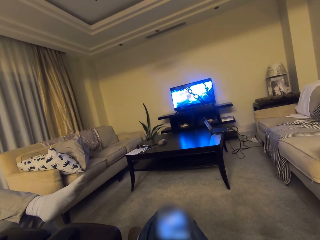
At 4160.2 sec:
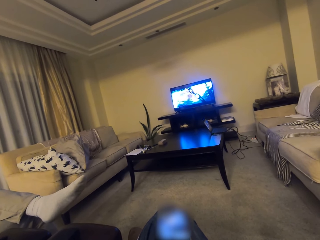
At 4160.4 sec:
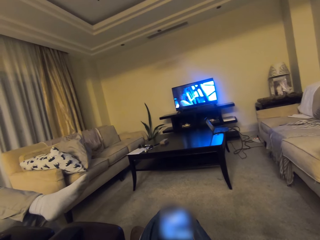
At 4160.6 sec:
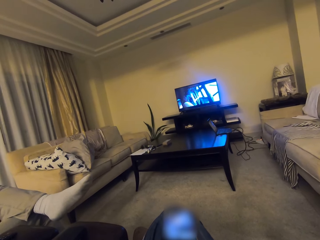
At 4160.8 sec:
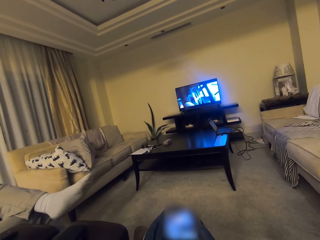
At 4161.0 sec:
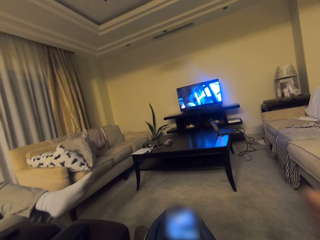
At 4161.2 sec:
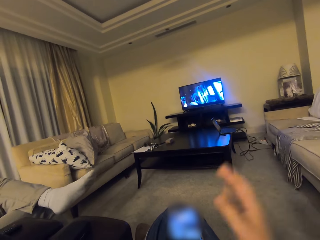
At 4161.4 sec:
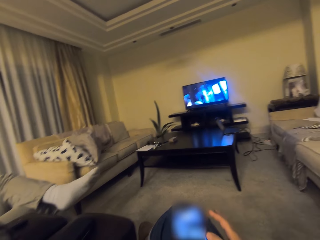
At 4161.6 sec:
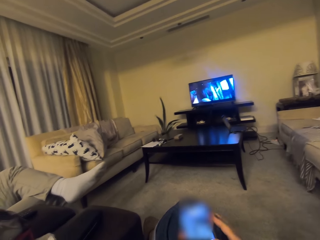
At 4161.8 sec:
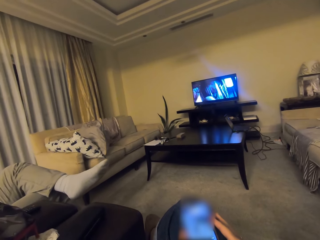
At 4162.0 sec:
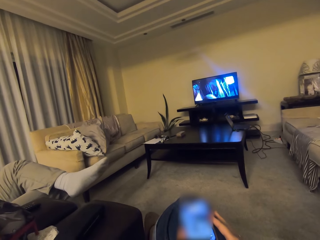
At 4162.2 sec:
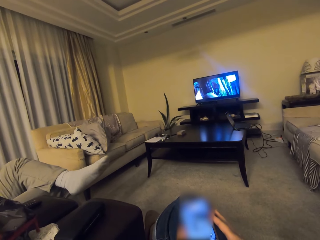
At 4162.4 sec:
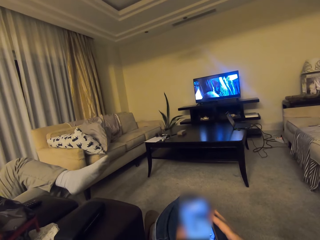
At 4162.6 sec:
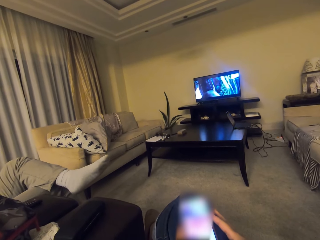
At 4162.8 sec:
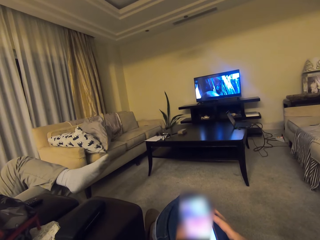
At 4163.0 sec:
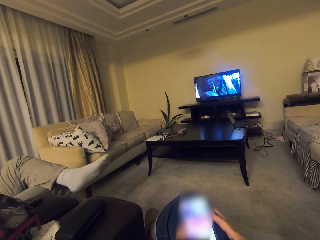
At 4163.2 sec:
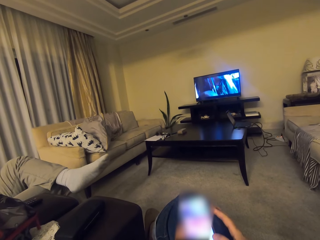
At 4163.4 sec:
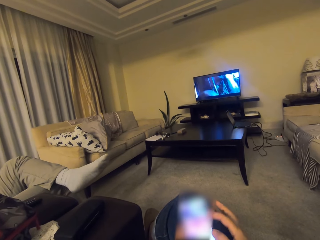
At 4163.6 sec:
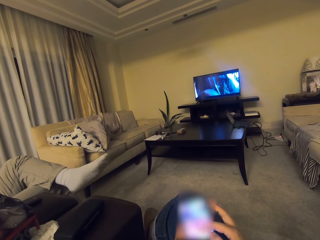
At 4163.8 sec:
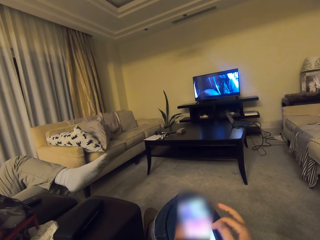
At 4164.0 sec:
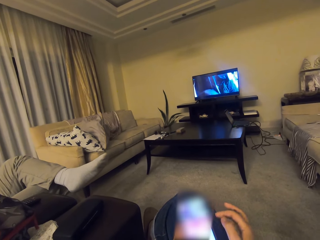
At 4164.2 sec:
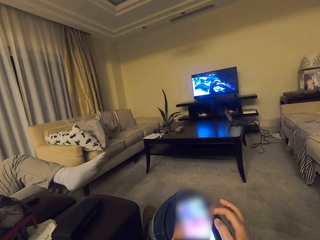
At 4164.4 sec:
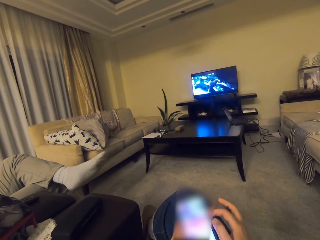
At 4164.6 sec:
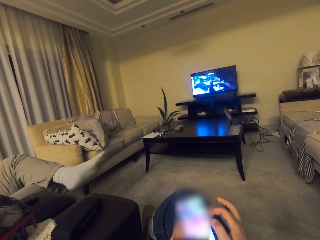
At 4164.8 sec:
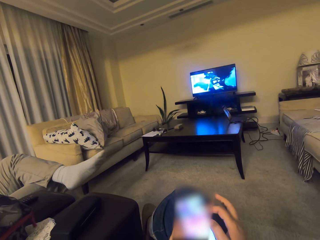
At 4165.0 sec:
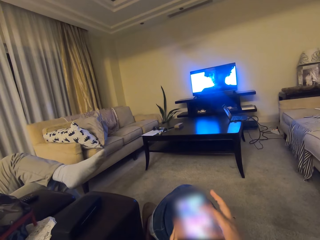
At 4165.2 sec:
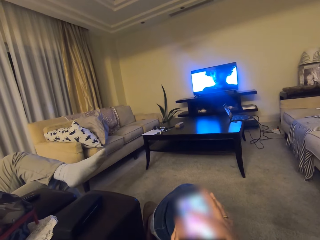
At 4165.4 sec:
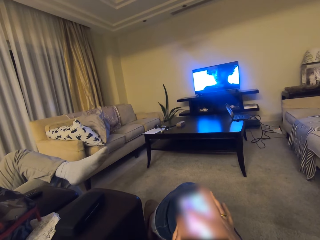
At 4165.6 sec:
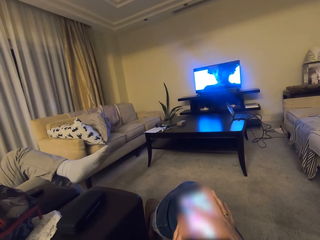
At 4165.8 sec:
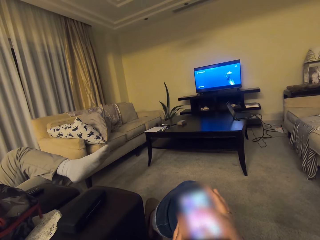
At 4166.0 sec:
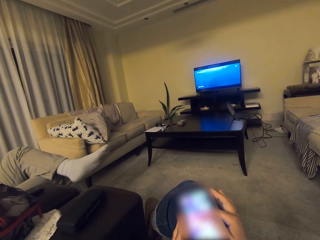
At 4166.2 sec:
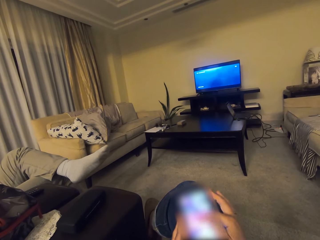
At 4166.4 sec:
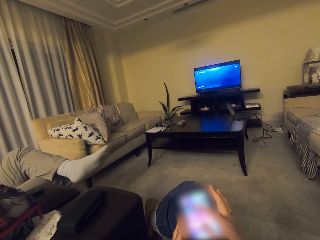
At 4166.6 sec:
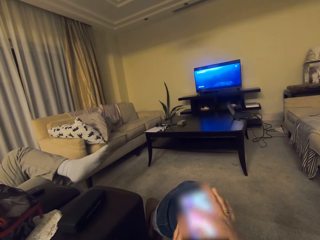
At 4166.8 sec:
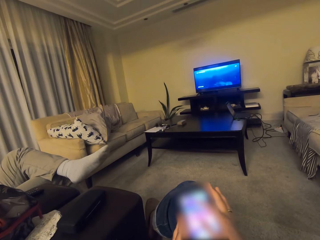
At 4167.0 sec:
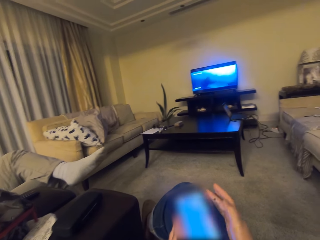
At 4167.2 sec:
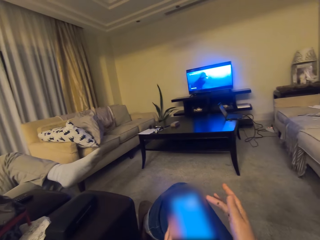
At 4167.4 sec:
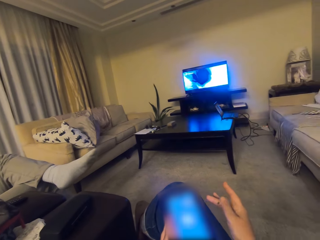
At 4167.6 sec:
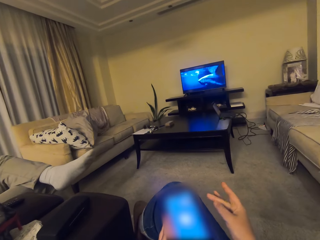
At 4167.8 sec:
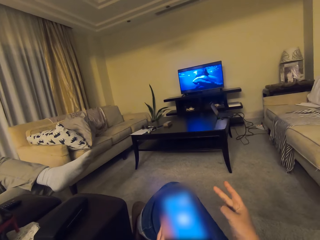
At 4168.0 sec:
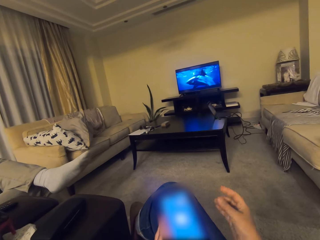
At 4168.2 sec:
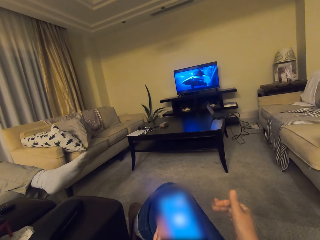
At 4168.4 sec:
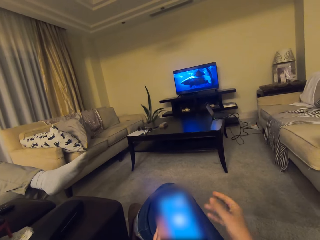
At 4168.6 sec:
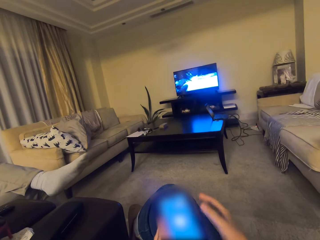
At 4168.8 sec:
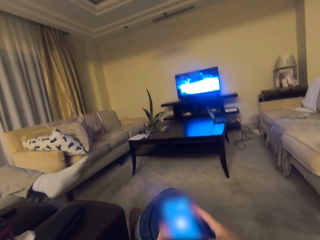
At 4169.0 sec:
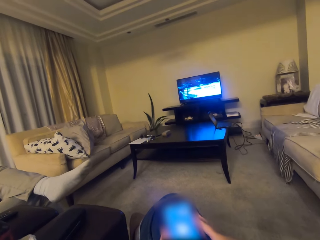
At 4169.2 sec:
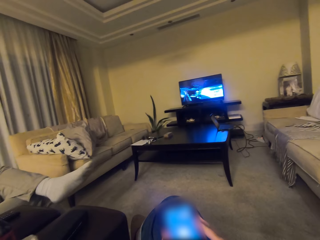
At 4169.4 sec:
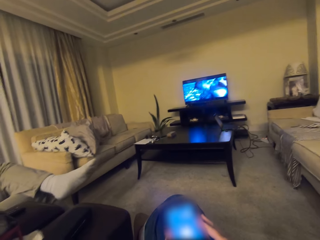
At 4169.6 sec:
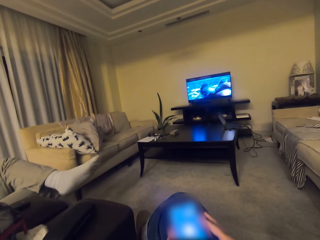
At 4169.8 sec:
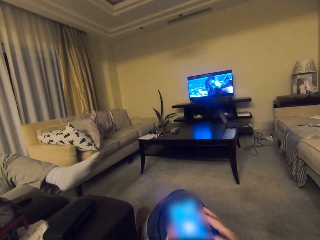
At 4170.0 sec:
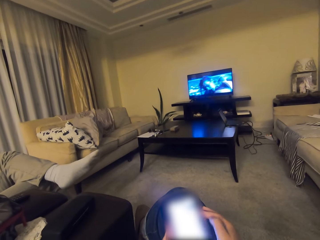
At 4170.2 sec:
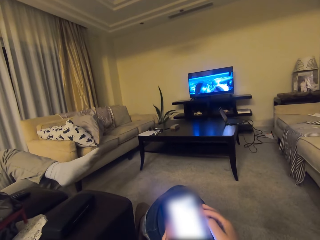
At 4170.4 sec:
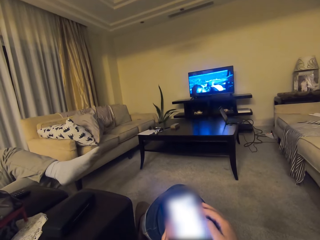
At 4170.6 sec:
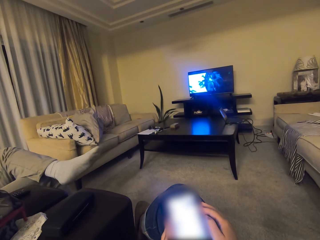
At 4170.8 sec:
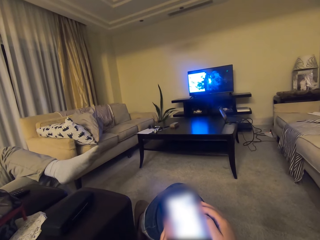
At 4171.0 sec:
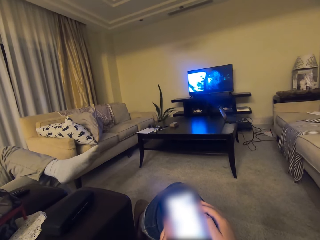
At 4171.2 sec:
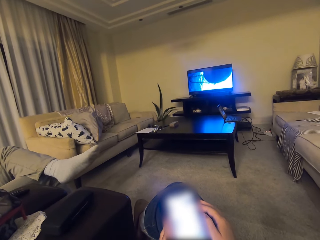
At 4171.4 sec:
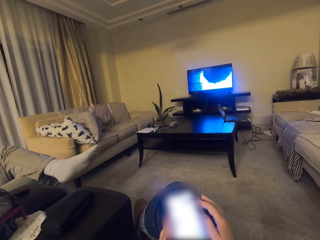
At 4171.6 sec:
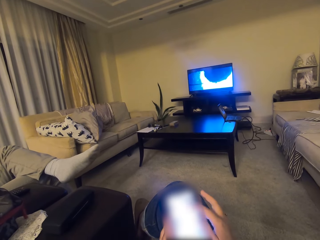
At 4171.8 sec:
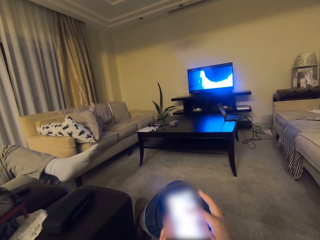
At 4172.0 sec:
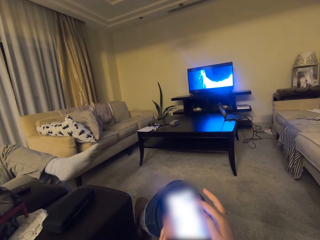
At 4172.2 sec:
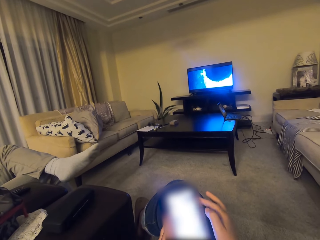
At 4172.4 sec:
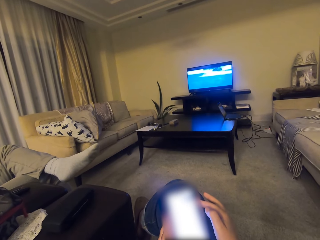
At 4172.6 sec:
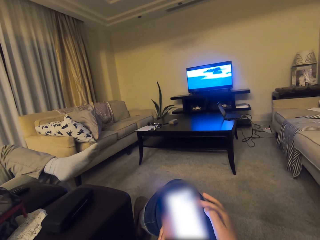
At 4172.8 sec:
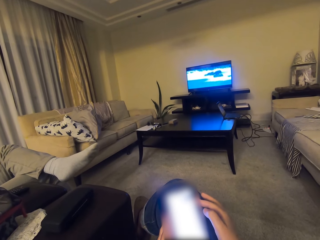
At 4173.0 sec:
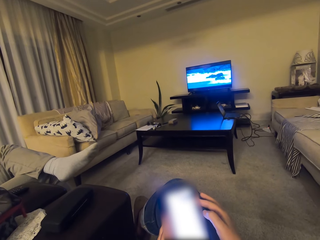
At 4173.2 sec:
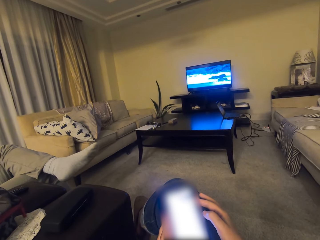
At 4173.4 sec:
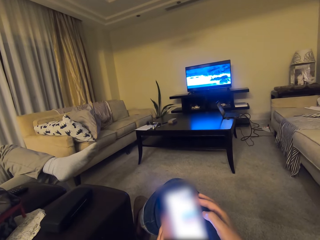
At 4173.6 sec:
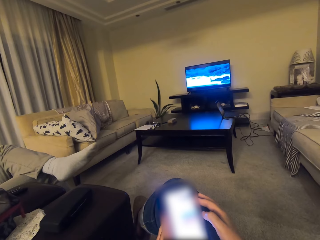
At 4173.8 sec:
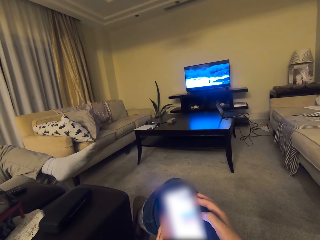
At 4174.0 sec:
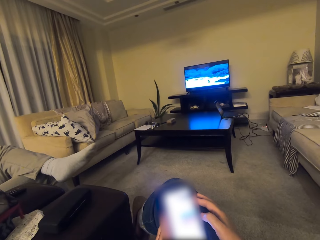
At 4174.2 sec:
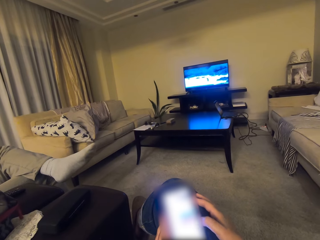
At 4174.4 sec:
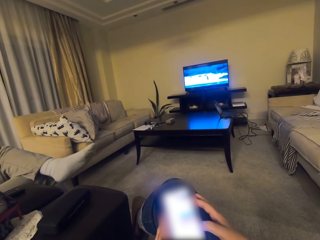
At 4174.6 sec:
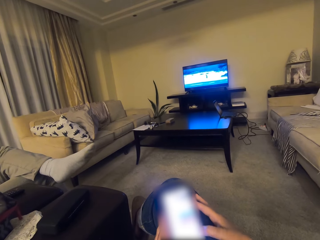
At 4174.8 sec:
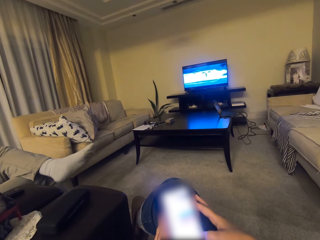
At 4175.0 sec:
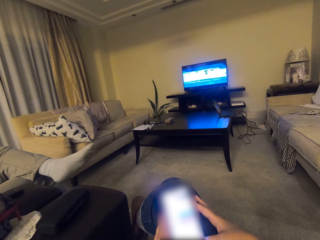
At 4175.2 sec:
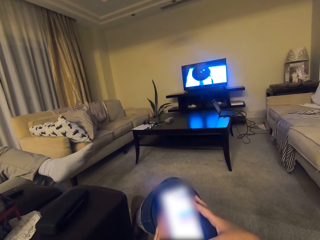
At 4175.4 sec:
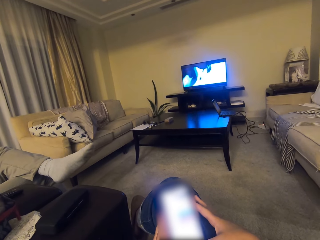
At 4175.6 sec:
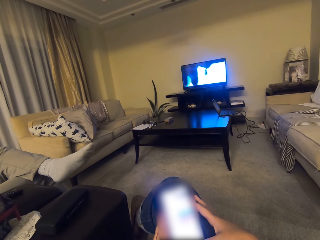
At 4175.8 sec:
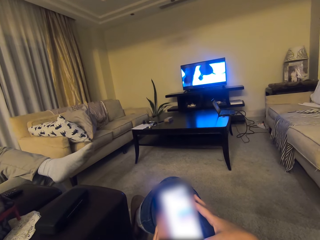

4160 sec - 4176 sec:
The camera wearer raises a hand. They touch a knee. They scroll the phone. They raise a hand and touch the thighs. They scroll the phone.

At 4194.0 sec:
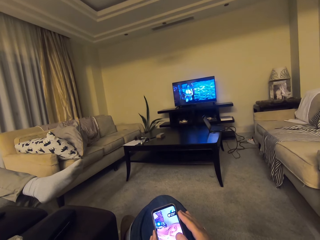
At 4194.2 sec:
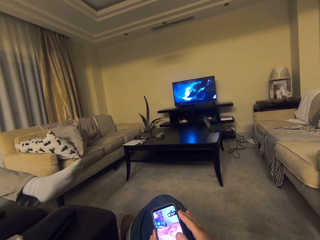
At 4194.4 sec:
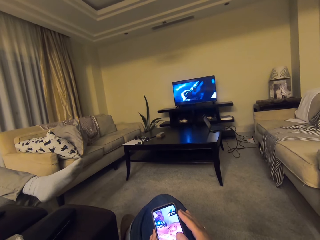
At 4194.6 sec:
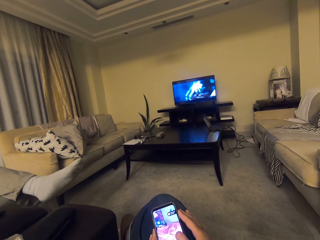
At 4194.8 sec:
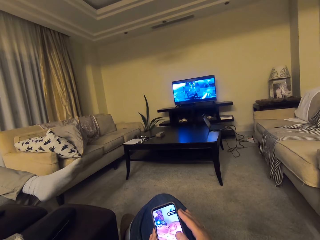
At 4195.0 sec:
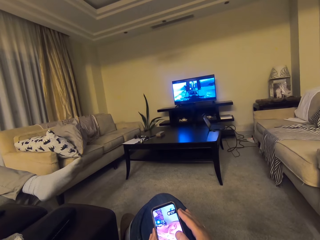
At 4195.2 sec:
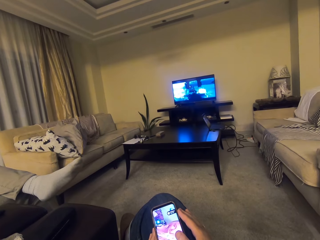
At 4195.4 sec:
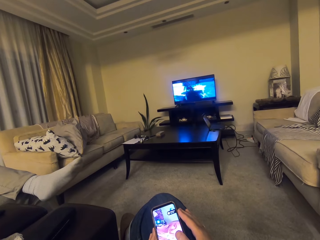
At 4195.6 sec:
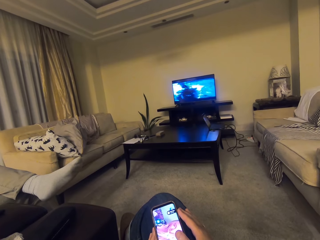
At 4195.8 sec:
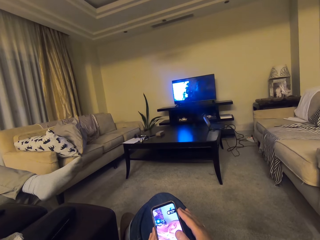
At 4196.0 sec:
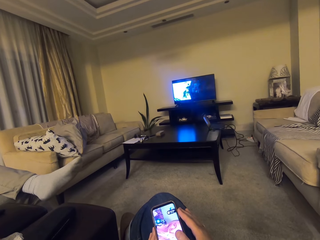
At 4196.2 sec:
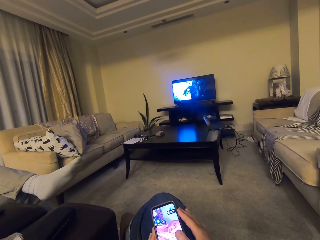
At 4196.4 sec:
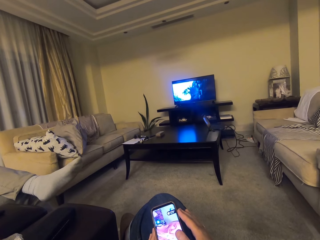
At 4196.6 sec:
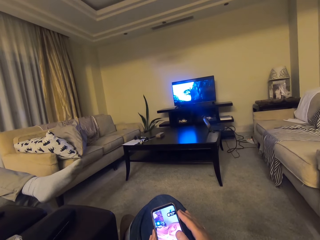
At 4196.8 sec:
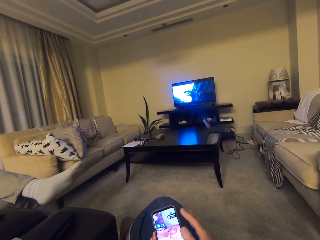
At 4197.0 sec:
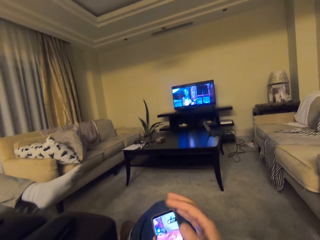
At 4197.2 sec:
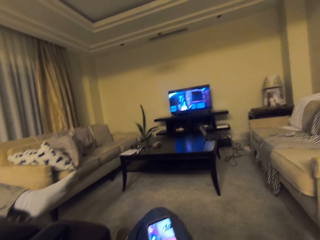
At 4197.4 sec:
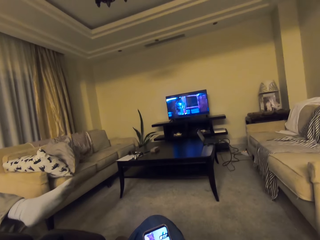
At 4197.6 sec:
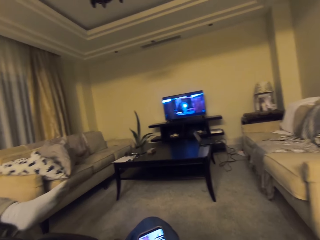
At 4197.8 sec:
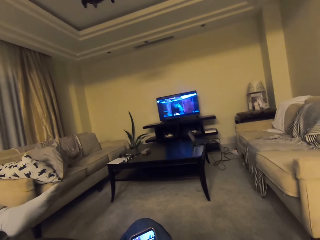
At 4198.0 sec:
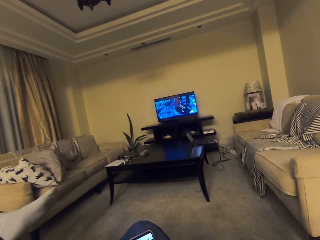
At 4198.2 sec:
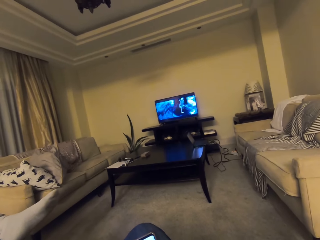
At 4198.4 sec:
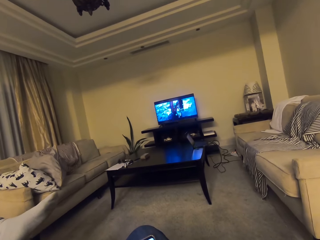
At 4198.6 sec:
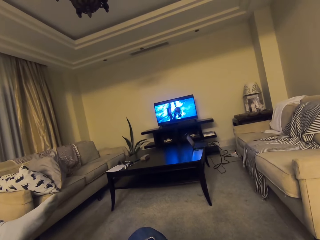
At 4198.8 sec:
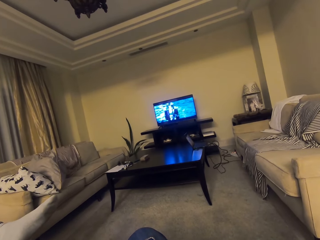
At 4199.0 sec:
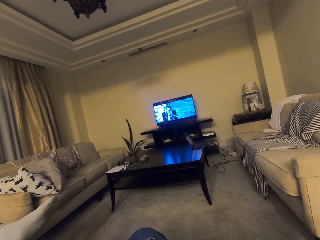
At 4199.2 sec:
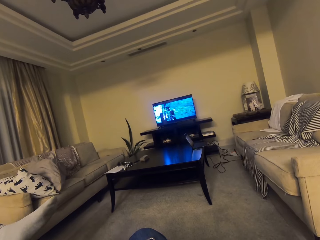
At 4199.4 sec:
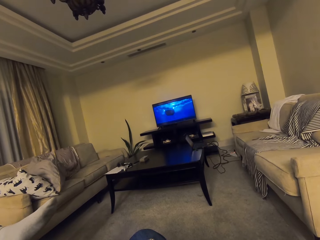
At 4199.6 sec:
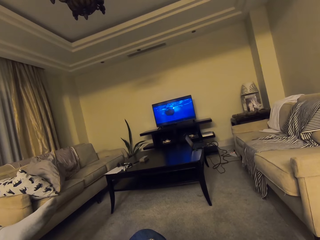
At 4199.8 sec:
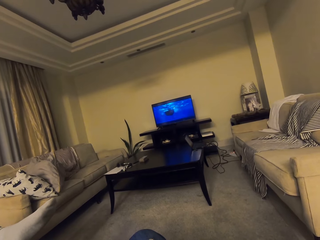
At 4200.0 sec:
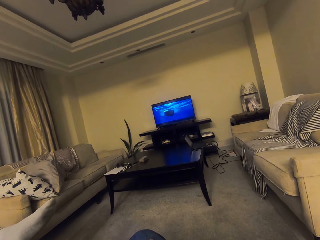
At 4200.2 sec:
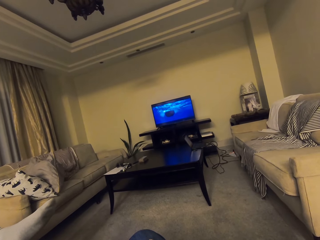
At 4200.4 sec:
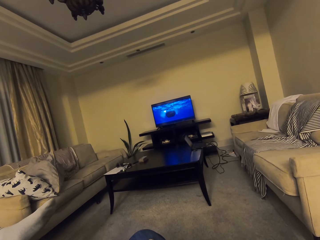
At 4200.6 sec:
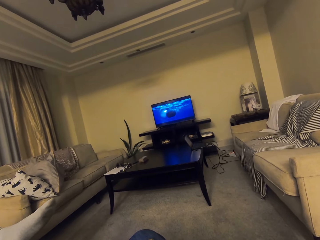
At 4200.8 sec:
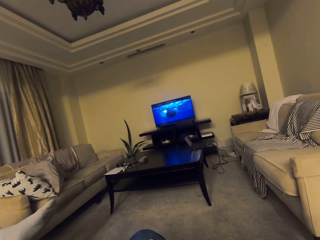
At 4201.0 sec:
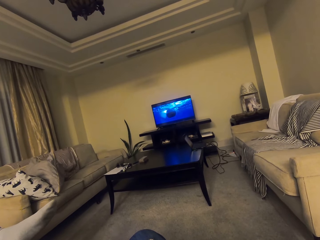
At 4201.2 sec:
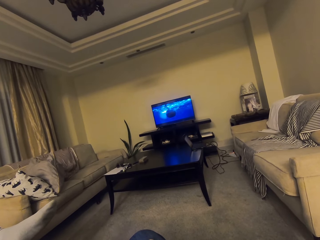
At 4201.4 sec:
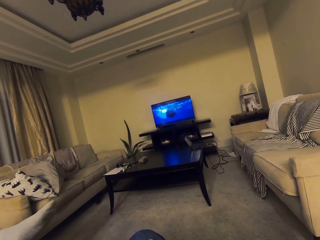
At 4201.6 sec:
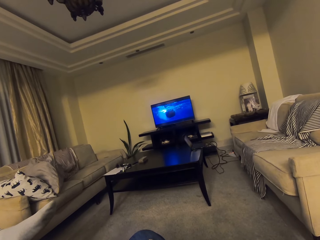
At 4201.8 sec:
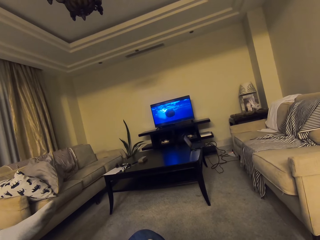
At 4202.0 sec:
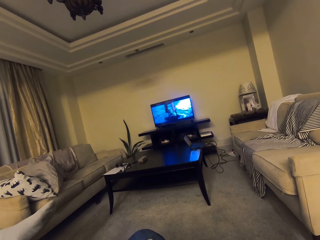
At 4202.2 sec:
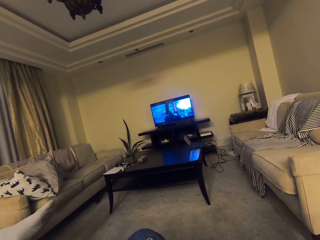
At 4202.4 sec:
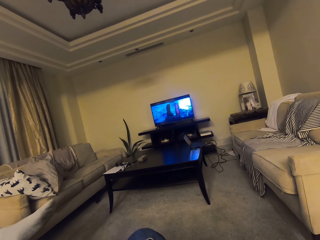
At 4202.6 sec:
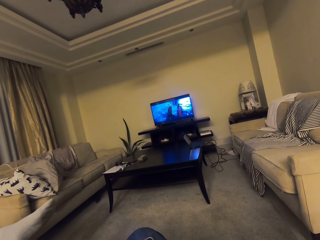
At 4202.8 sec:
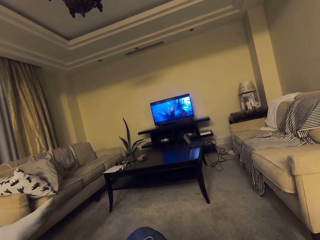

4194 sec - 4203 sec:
The camera wearer scrolls the phone. They fix the camera. They watch television.
